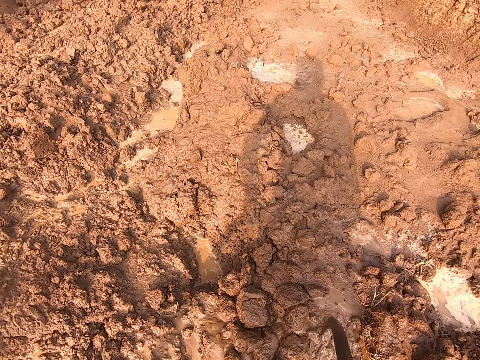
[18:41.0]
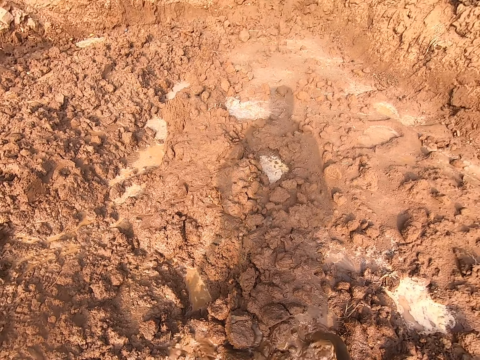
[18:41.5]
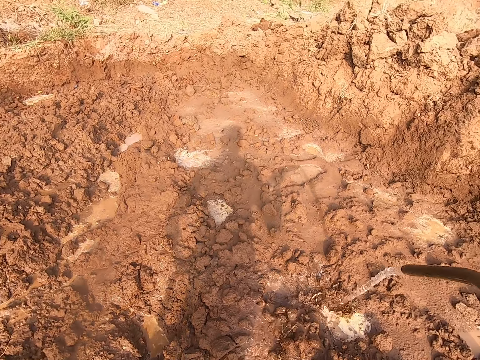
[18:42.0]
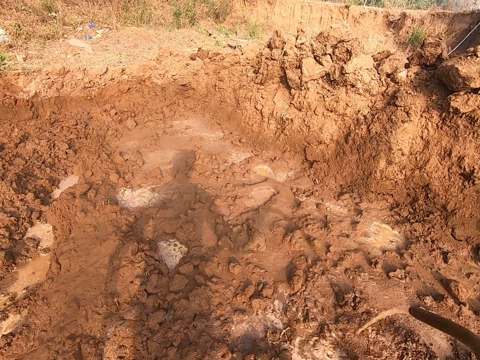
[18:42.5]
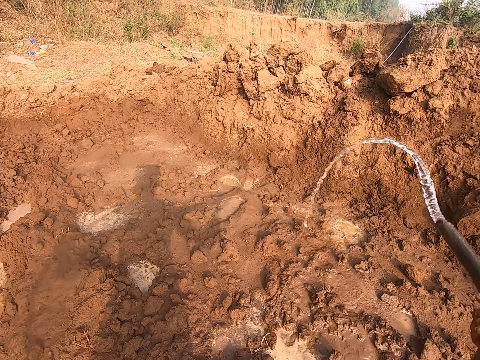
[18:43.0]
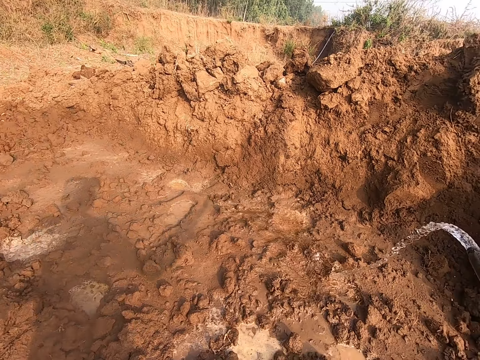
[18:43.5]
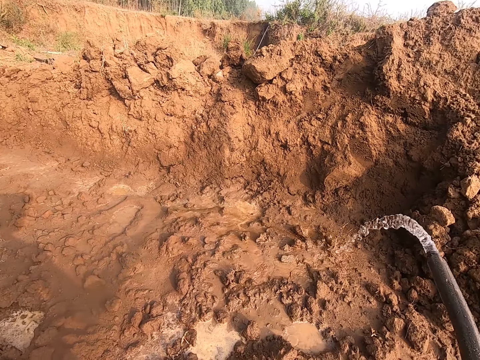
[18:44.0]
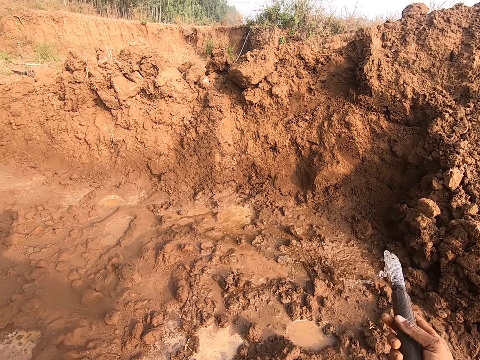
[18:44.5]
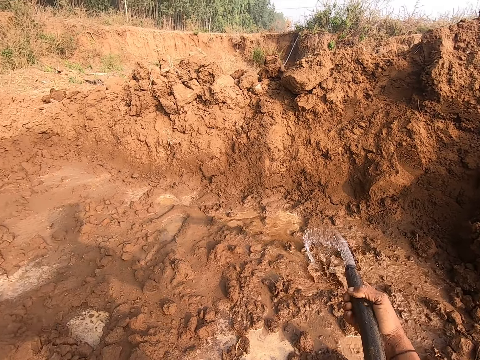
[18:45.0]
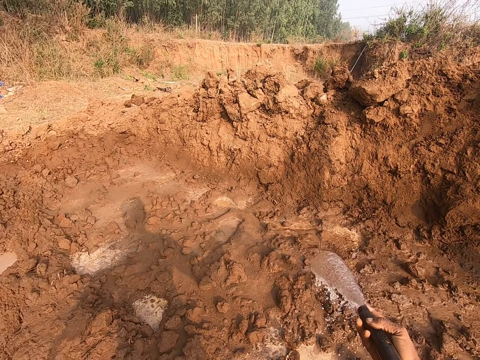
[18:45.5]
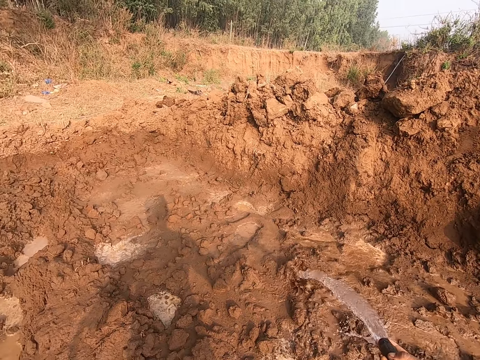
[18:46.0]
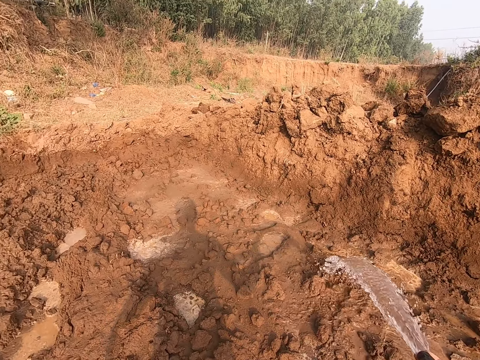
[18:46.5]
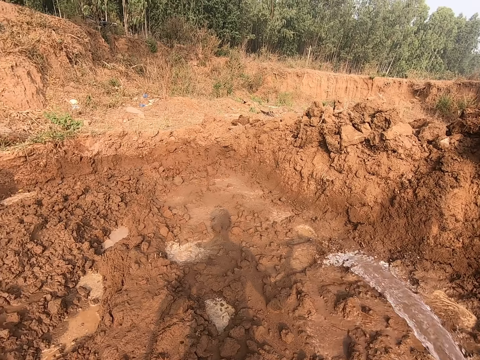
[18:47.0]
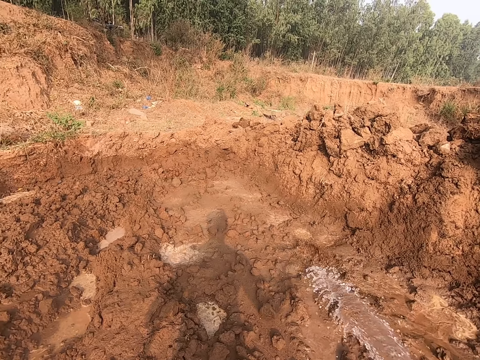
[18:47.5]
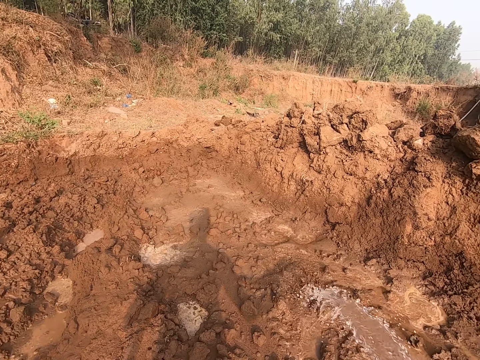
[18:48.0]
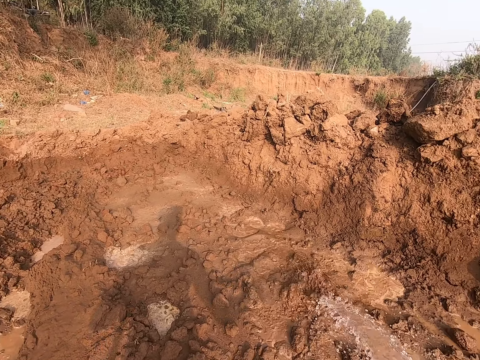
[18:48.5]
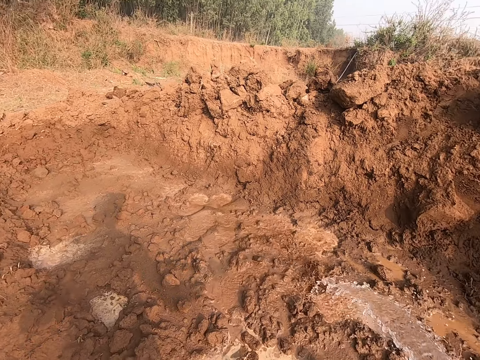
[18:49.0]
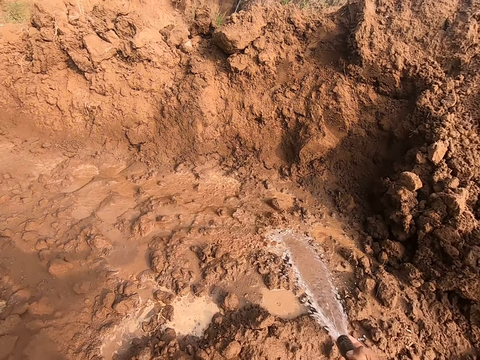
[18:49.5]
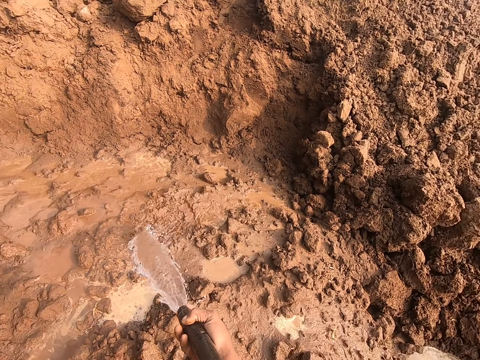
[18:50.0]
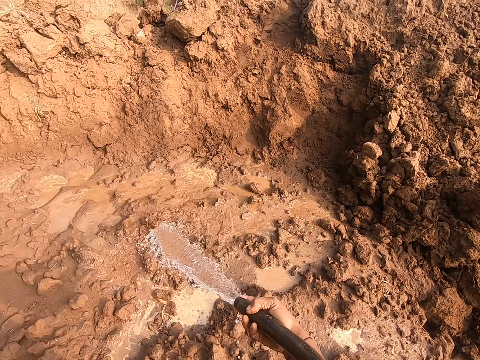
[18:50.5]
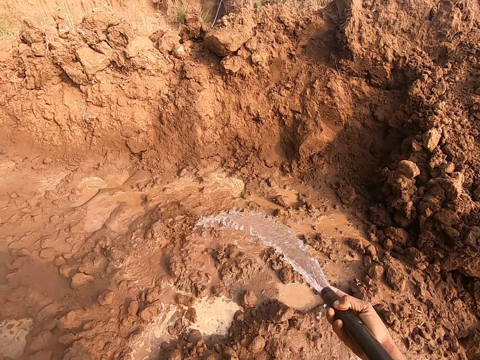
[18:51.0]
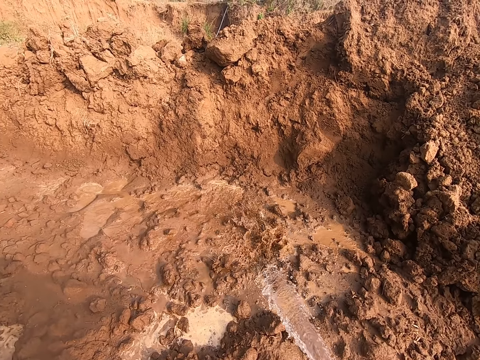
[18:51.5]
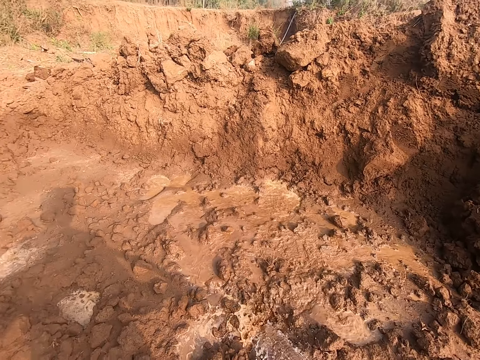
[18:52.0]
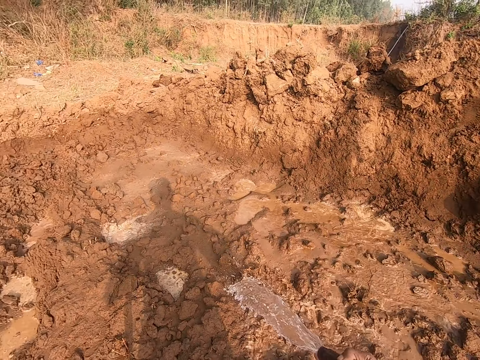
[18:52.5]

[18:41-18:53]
The camera wearer removes the water hose from the heap of sand with his right hand. He sprays water from the water hose on the heap of sand with his right hand. He stands.

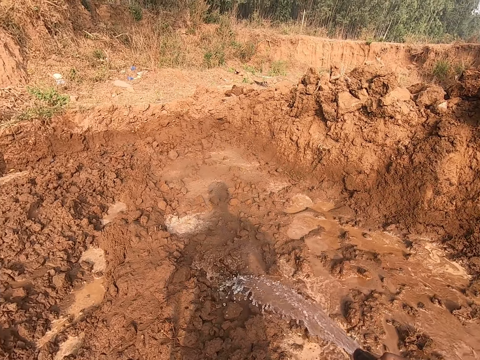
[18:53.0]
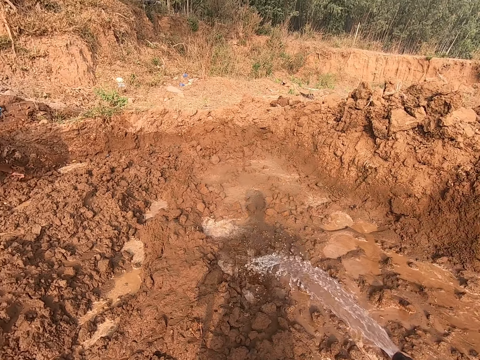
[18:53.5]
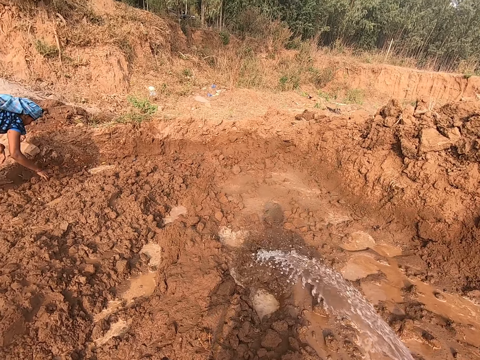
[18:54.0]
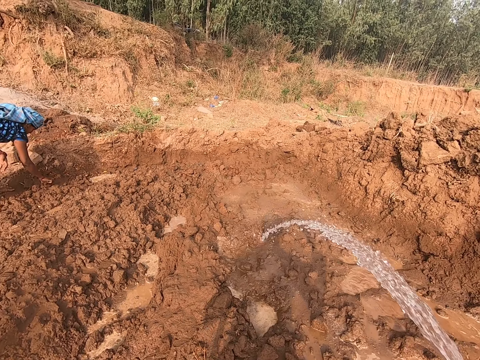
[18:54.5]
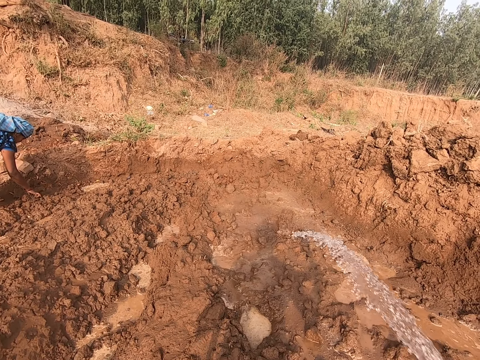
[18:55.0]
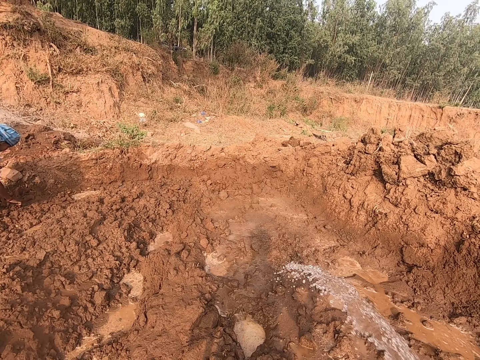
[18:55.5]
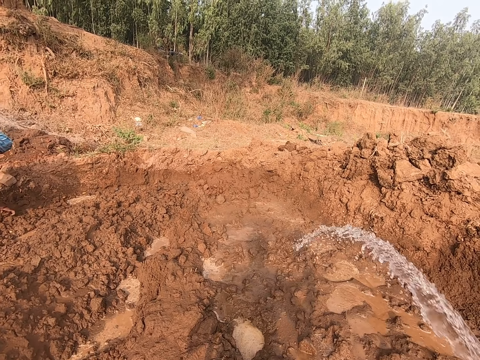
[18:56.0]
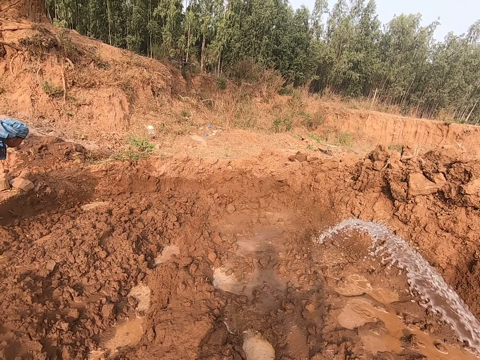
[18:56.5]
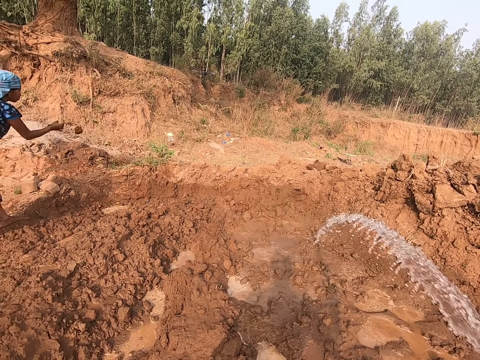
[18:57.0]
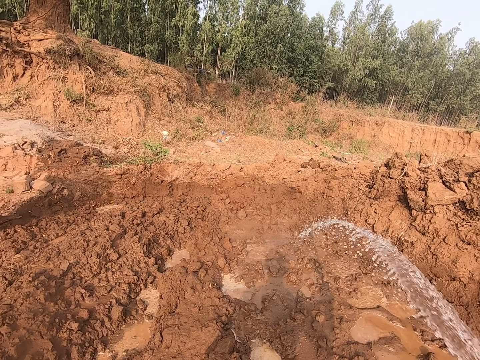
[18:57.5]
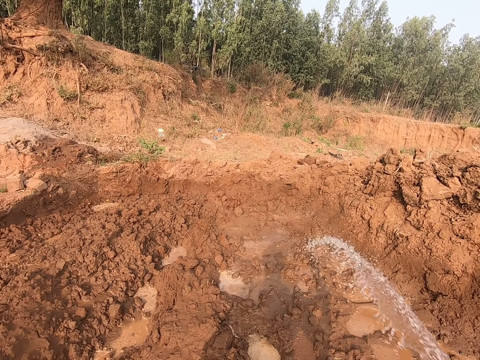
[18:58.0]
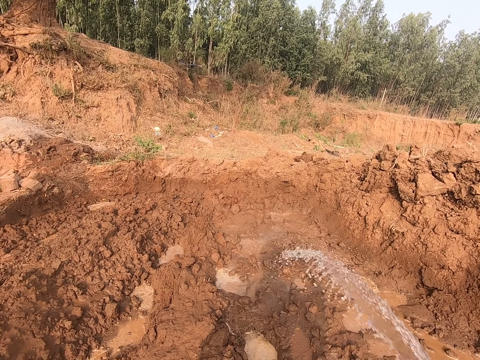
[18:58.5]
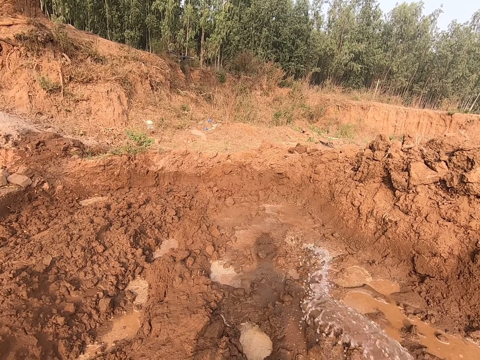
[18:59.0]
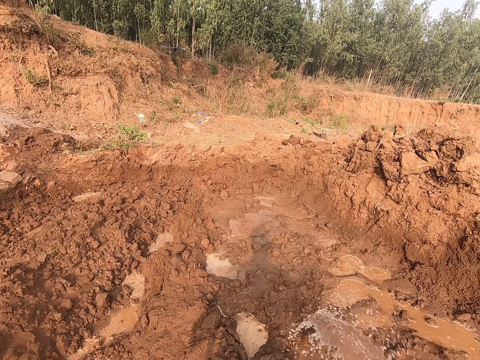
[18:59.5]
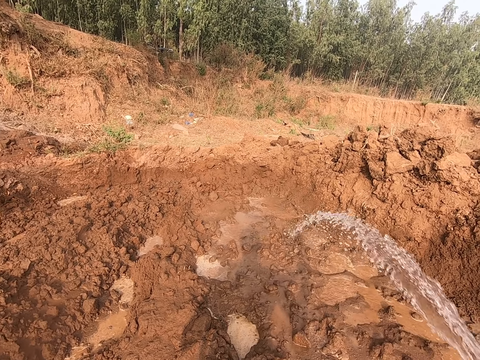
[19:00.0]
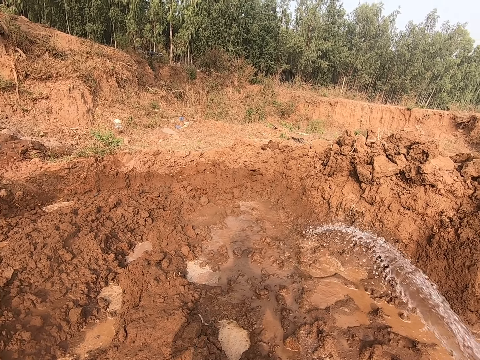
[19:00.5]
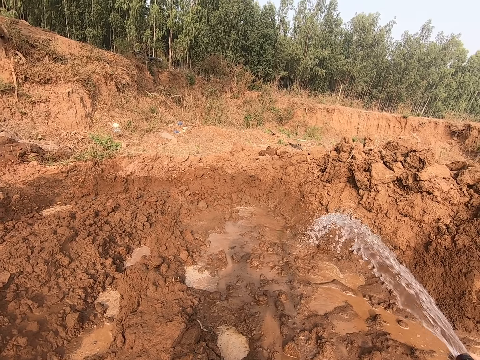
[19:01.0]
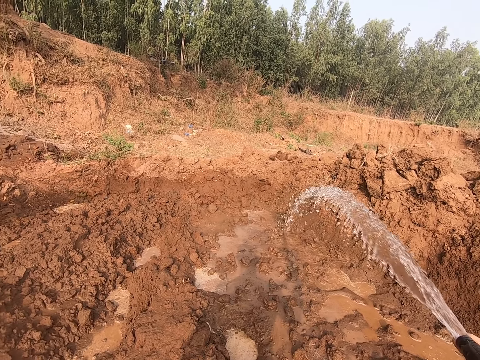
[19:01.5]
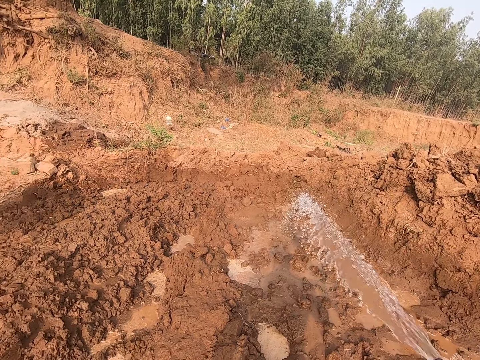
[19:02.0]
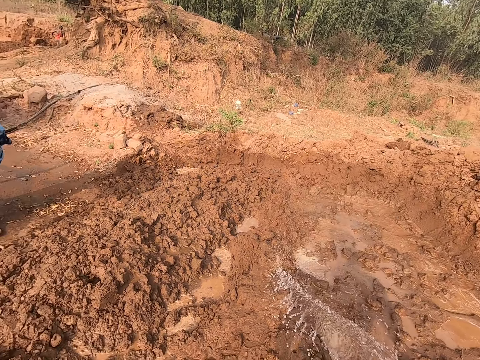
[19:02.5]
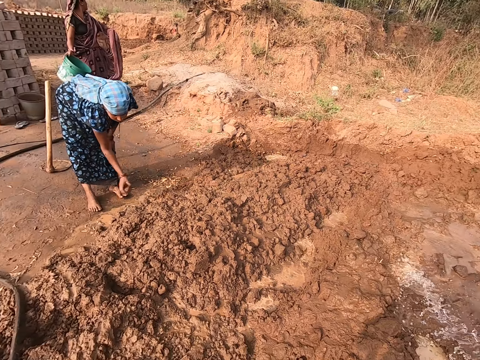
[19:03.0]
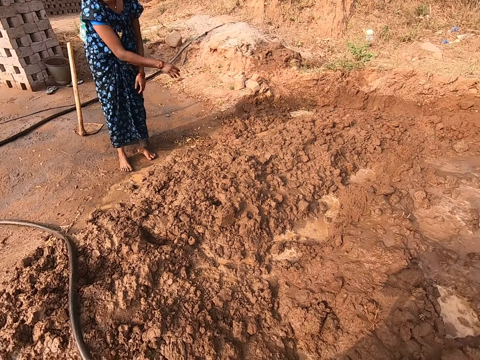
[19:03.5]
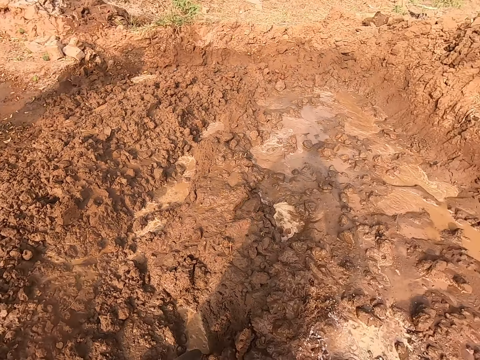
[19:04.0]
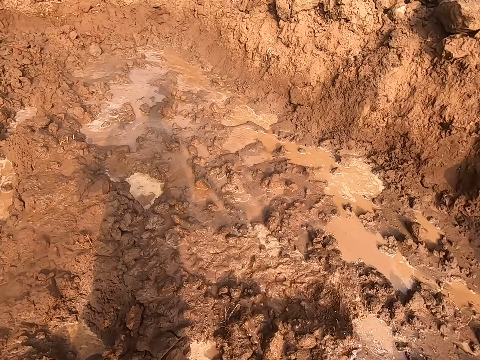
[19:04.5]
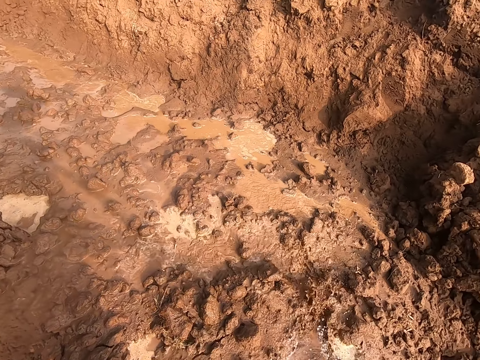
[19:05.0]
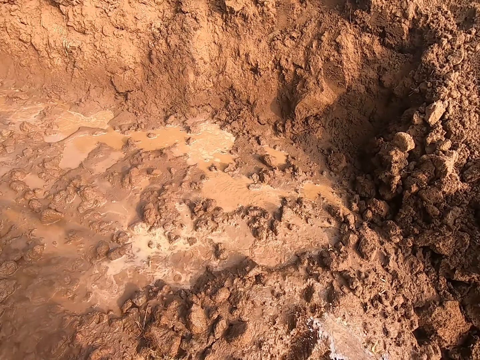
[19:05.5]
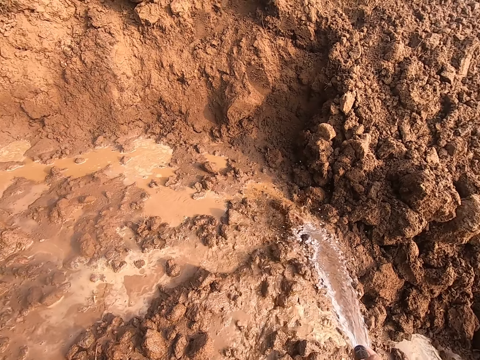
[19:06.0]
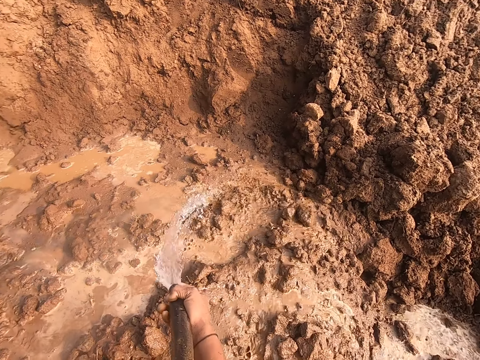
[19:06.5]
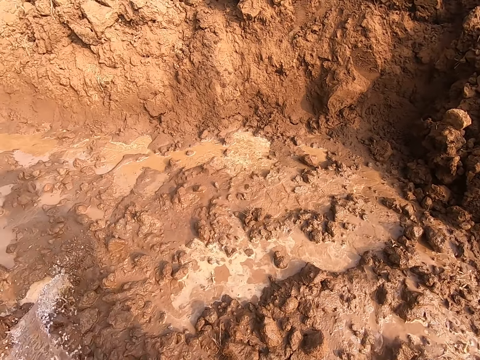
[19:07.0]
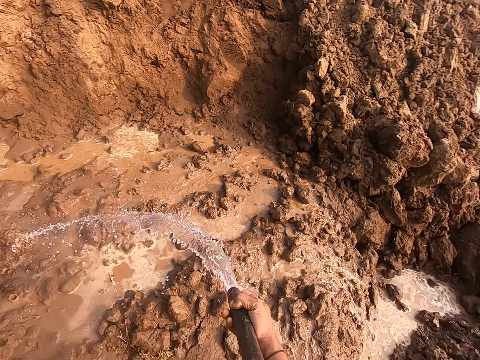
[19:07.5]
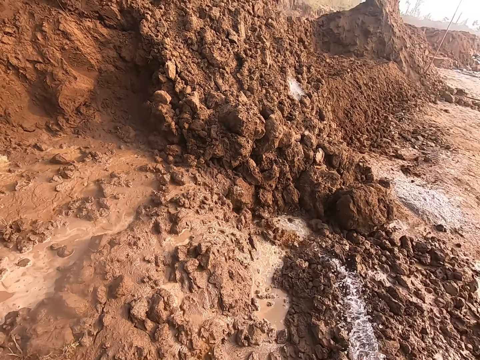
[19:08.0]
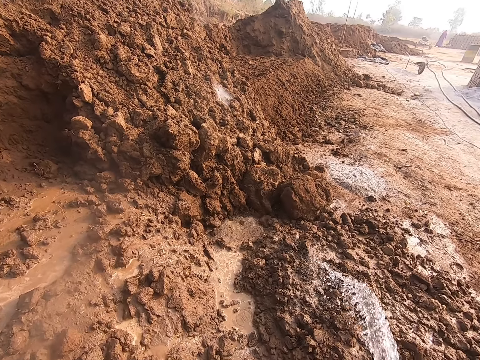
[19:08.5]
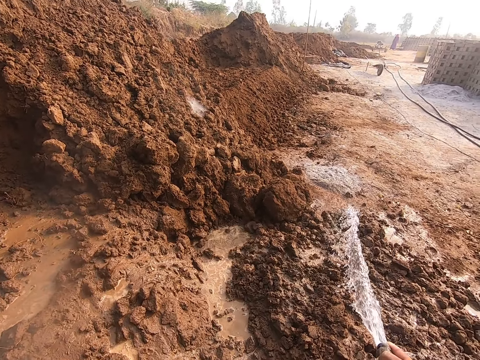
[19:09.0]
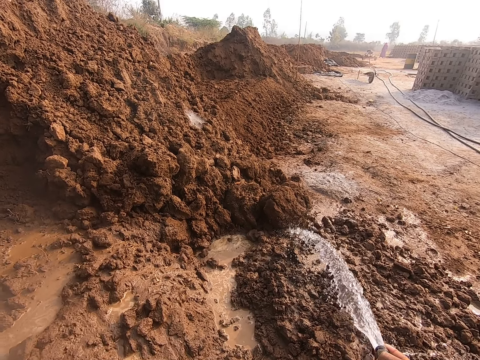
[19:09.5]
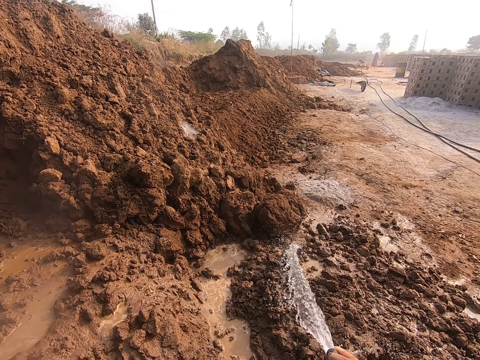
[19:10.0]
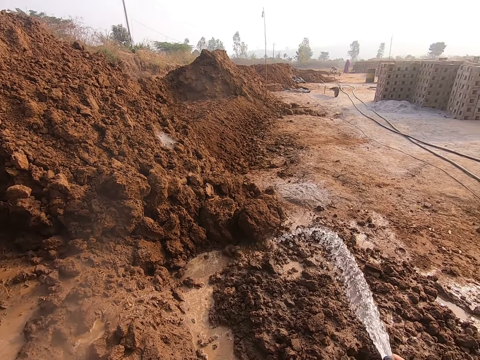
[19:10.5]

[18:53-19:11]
A lady picks a stone on the ground with her right hand. The camera wearer looks at the lady. The lady throws the stone on the ground with her right hand. The camera wearer pours water on the sand. The lady throws the stone on the ground with her right hand again. The lady picks a stone from the ground with her right hand.
